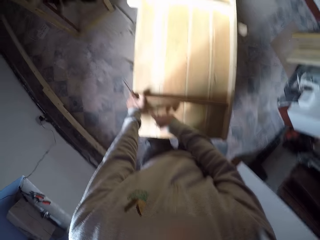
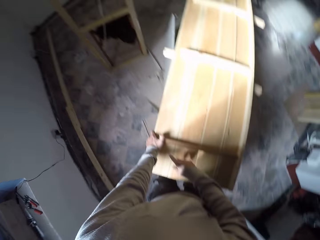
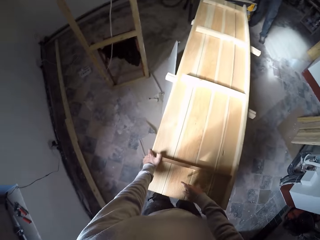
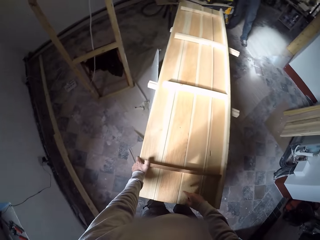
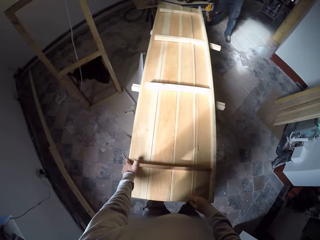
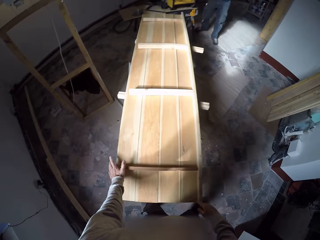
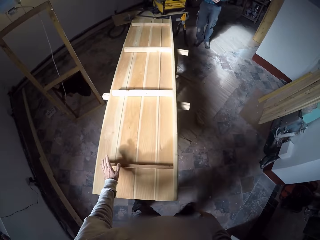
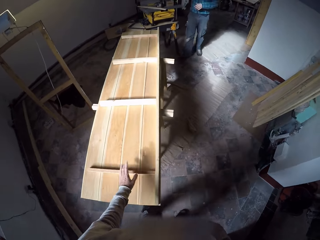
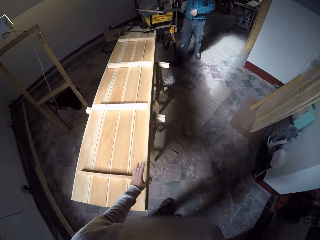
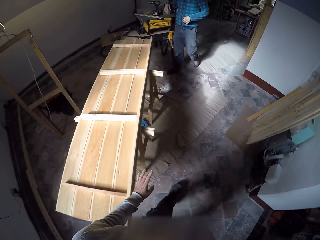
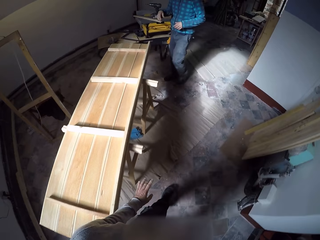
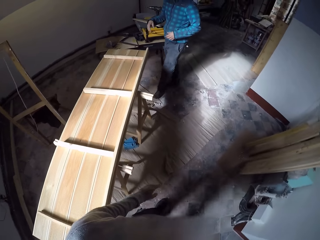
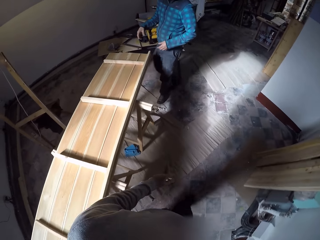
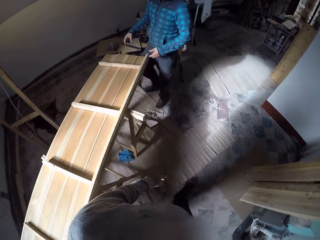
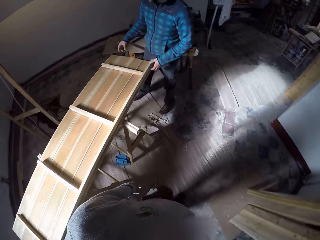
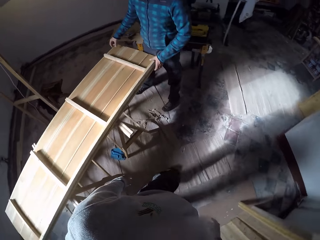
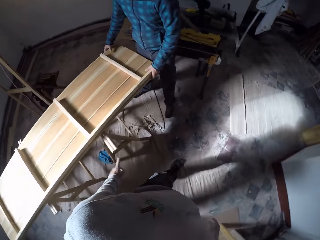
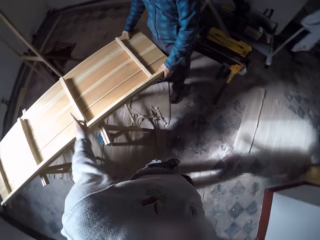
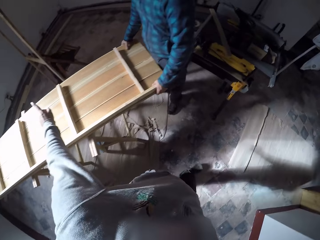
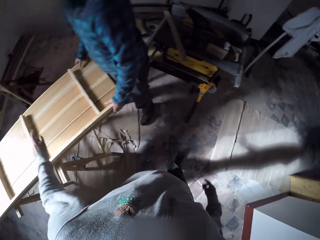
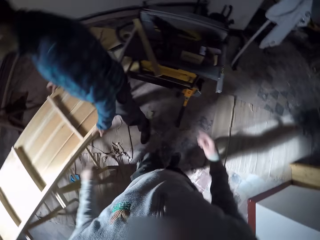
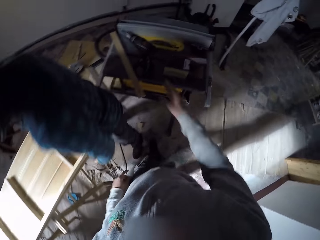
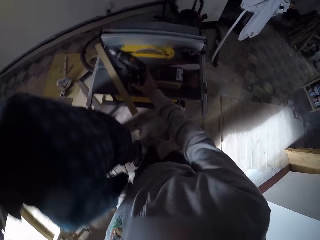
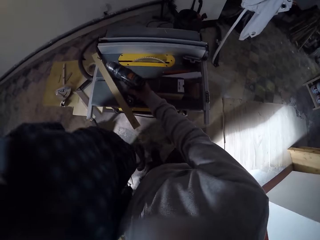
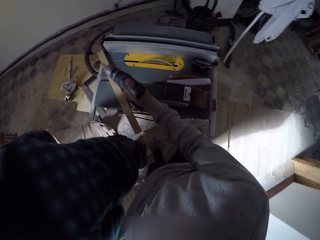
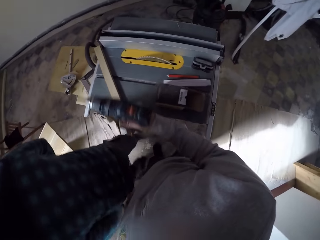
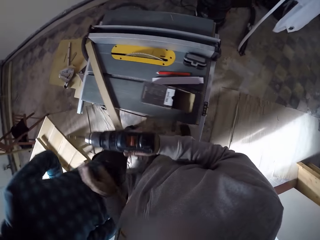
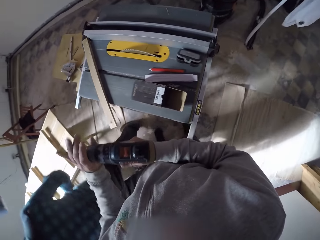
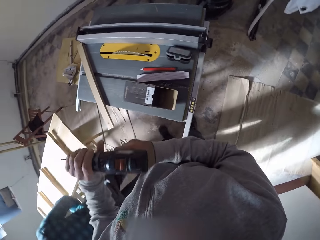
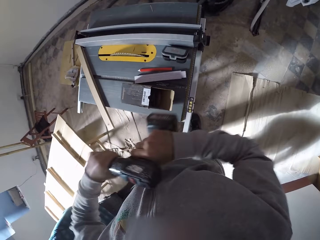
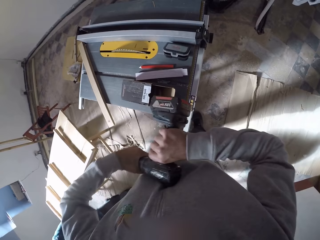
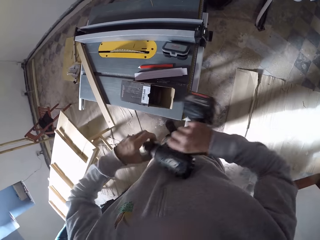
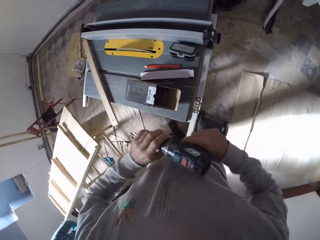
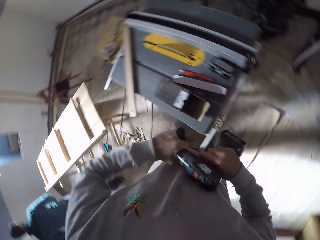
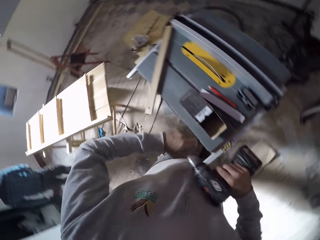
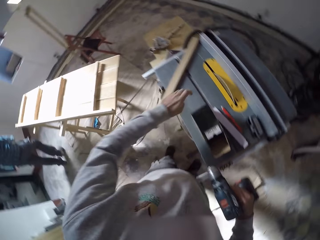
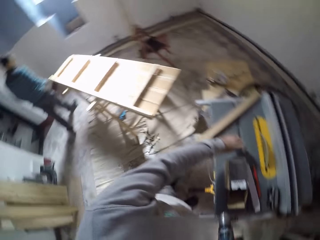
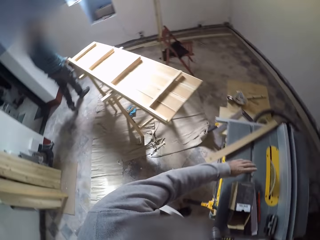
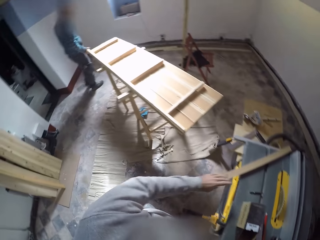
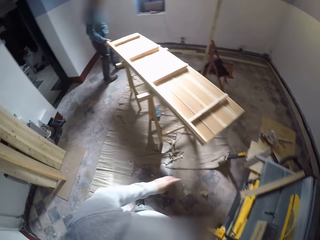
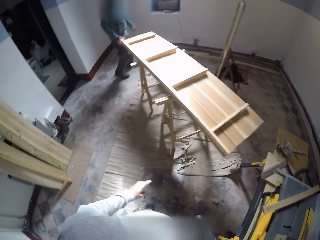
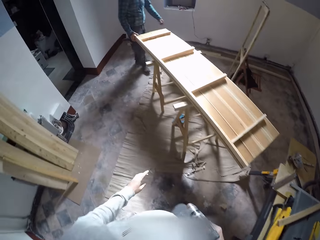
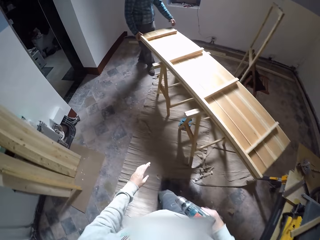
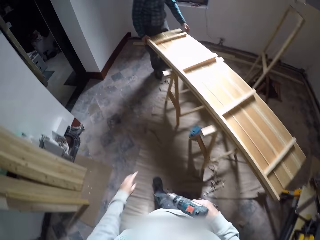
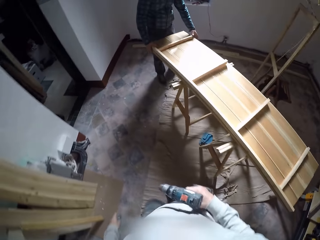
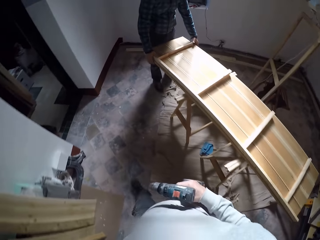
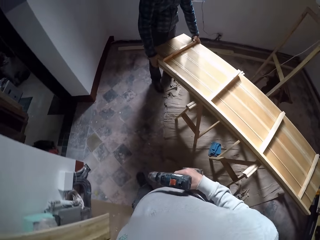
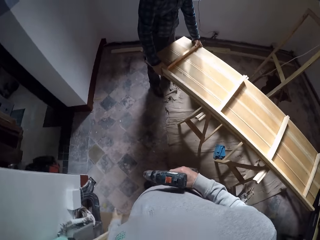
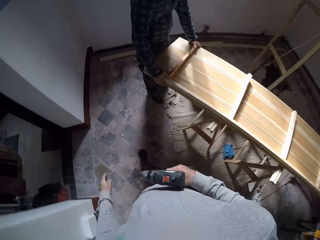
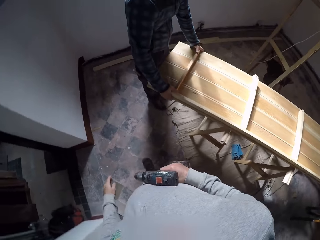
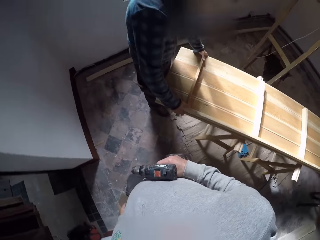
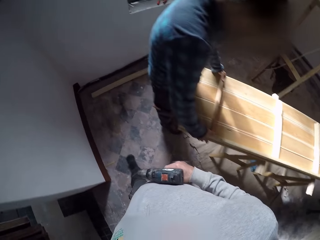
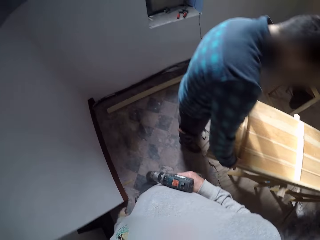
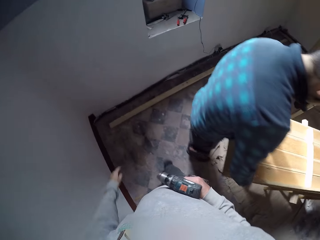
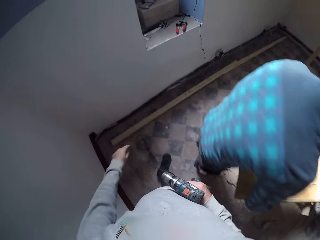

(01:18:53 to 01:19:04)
The camera wearer finger points on the stand. He interacts with a man. He walks along the stand. The man walks towards the stand on the floor. The man holds the wooden structure with both hands. The camera wearer points on the stand on his way to the table saw. The man walks to the other side of the stand. The camera wearer picks the electric screwdriver or drill from the table saw with his right hand. He opens the drill's drill bit. He removes the screwdriver bit from the electric screwdriver with his left hand. He drops the screwdriver bit on the table saw with his left hand. He walks to a window in the room. The man holds the edge of the stand woods.

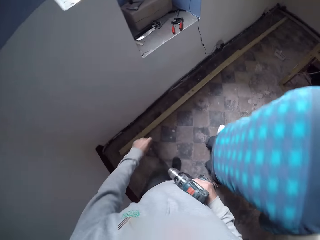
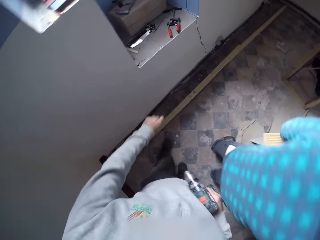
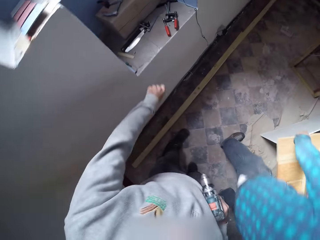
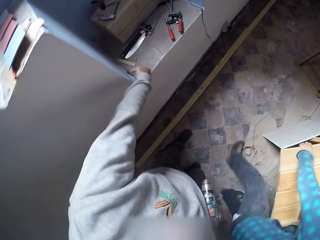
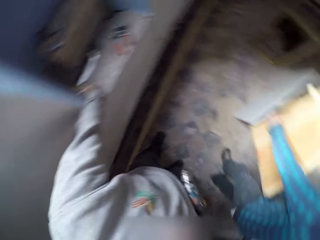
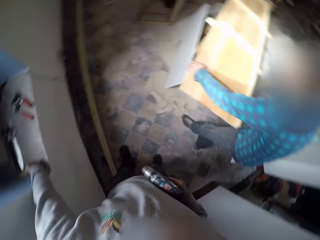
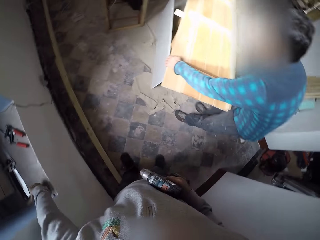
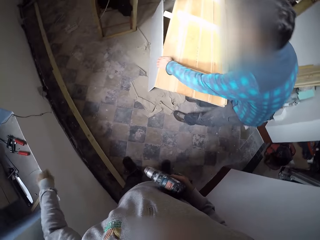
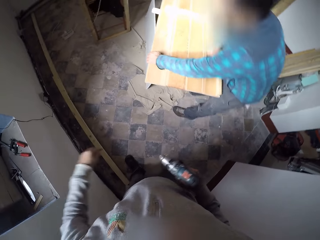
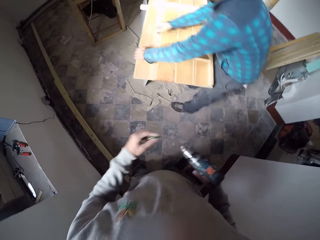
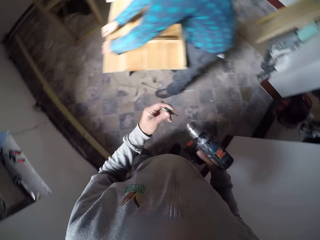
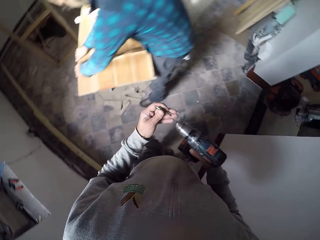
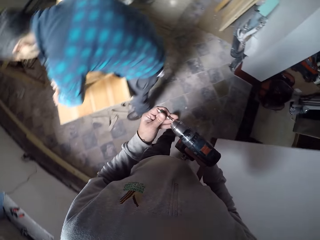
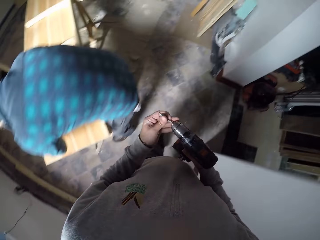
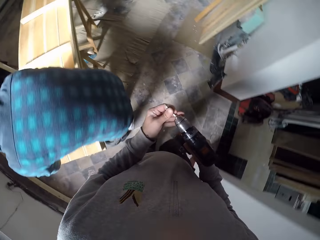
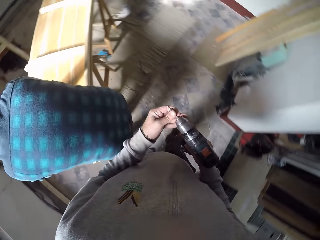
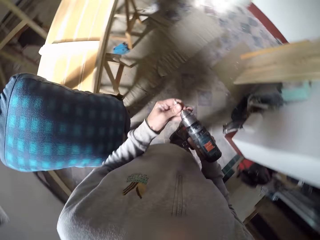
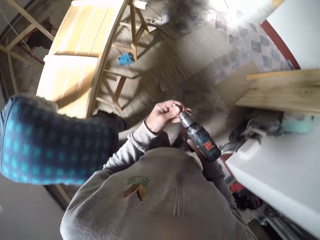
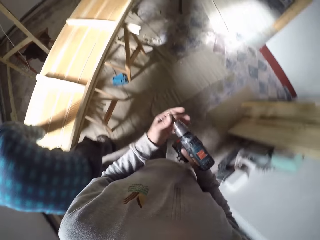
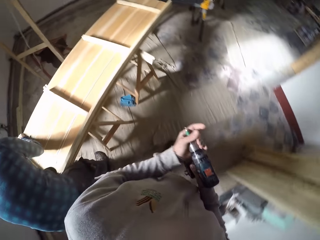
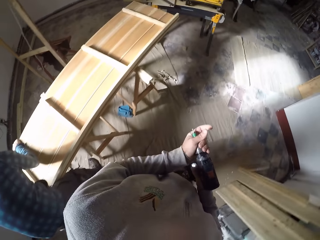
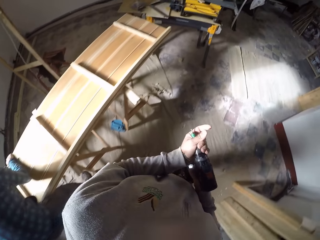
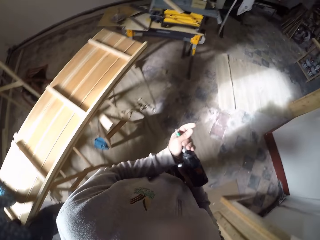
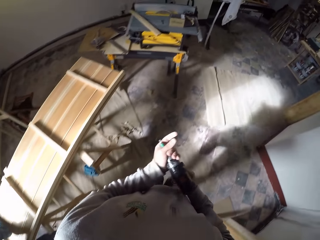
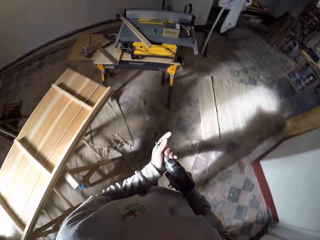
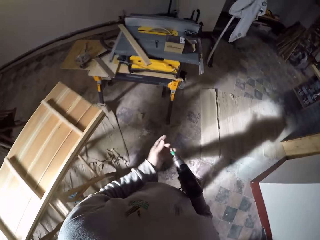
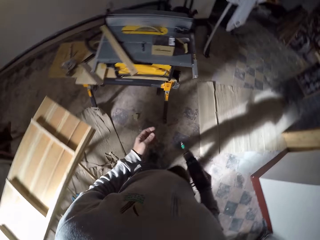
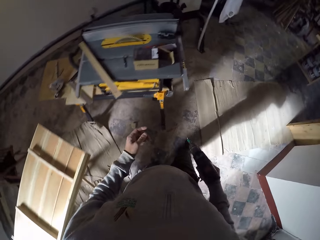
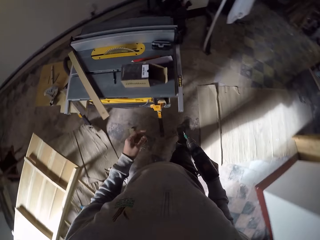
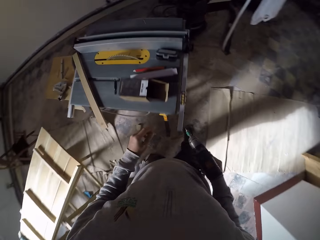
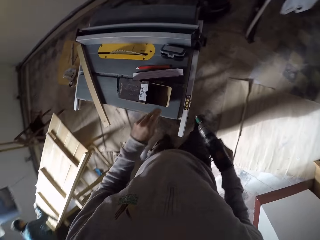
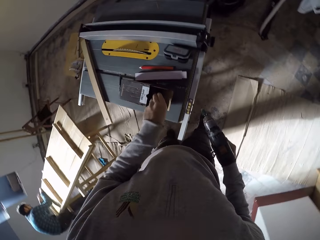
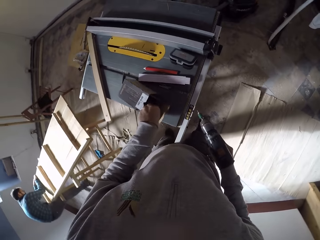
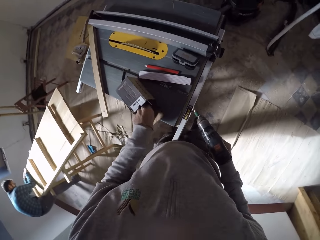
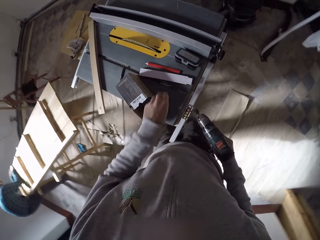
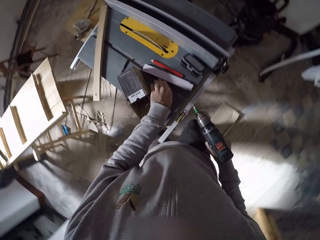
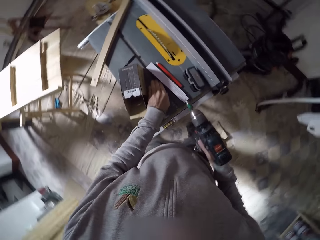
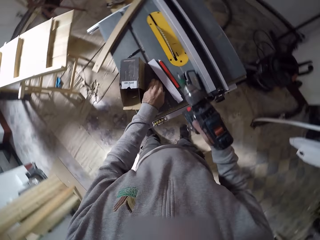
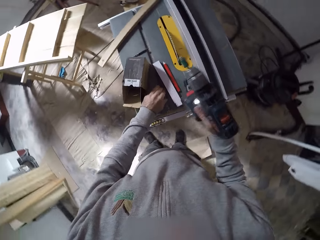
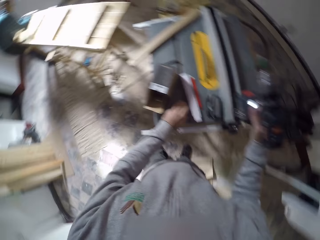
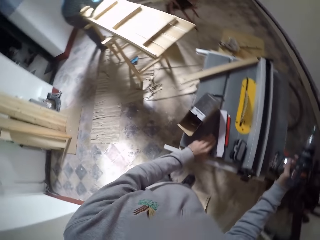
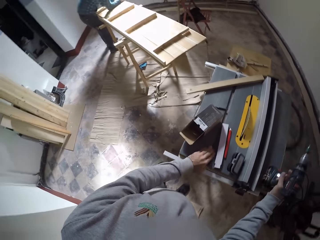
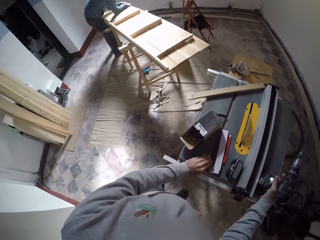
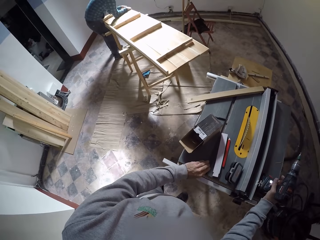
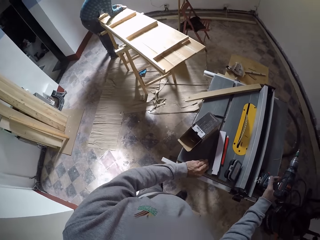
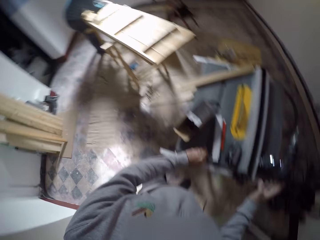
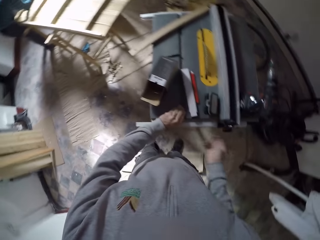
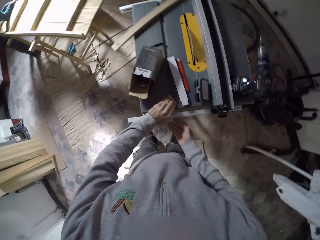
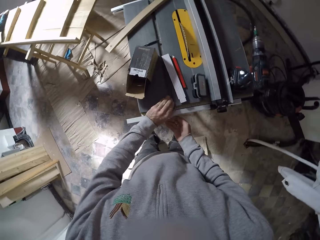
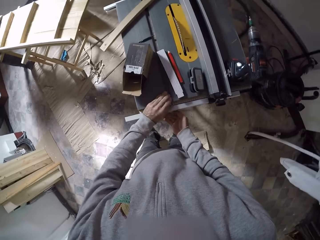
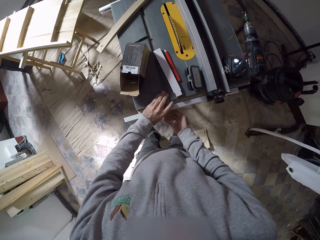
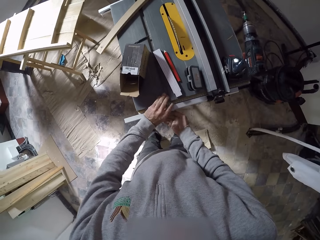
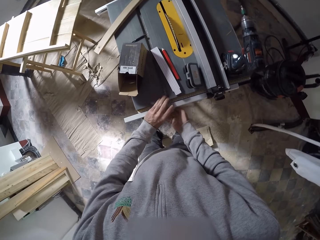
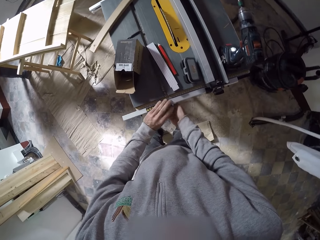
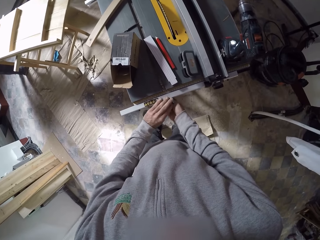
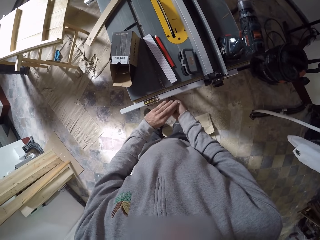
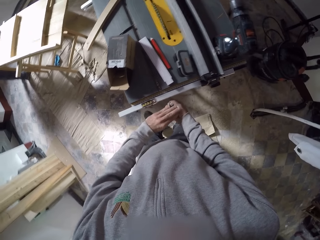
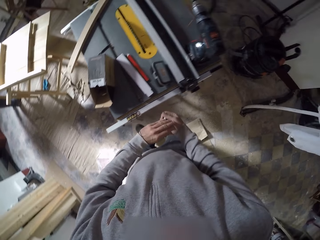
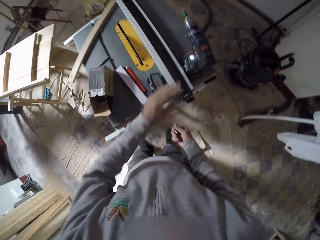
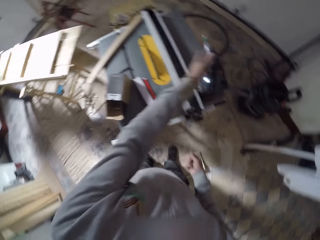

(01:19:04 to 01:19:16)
The camera wearer picks a screwdriver bit or drill bit from the window with his left hand. A man attaches woods on the stand. The camera wearer attaches the screwdriver bit to the electric screwdriver or drill with his left hand on his way to the table saw. He tightens the drill bit on the drill. He picks some screws or nails from the paper pack on the table saw with his left hand. He collects other nails on the table saw. He drops the electric screwdriver on the table saw with his right hand. He collects the nails on the table saw. He picks some screws from the table saw with his left hand.
